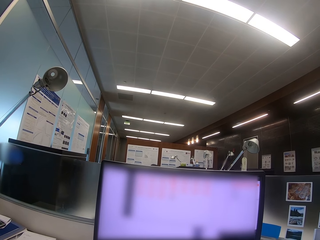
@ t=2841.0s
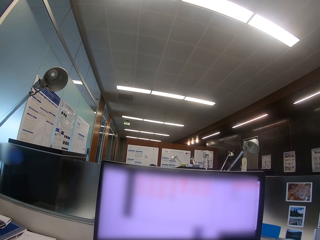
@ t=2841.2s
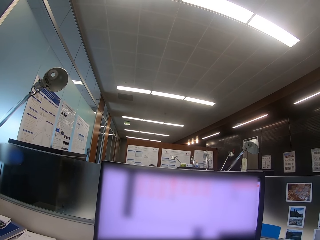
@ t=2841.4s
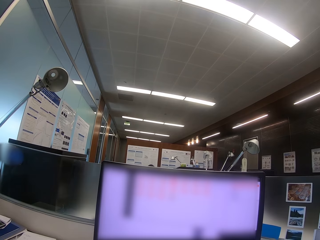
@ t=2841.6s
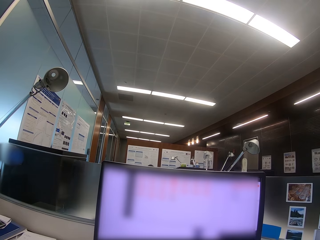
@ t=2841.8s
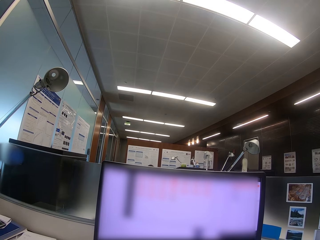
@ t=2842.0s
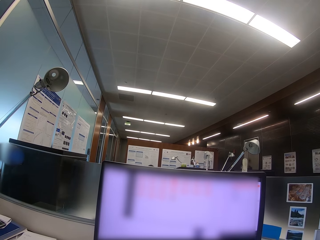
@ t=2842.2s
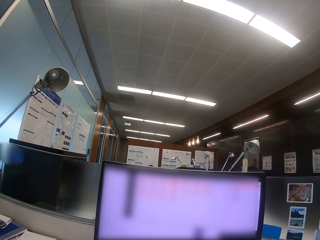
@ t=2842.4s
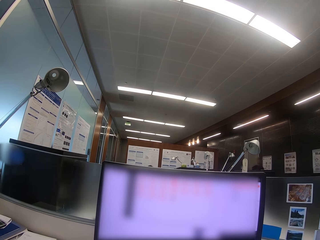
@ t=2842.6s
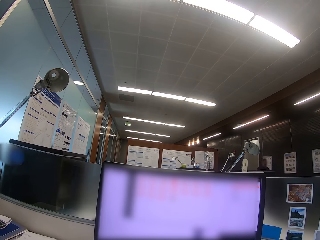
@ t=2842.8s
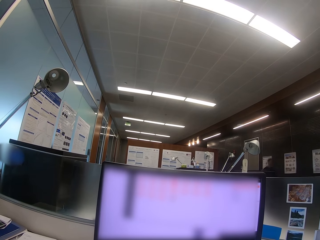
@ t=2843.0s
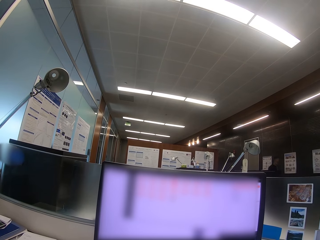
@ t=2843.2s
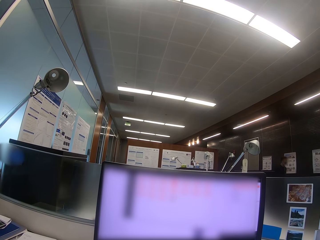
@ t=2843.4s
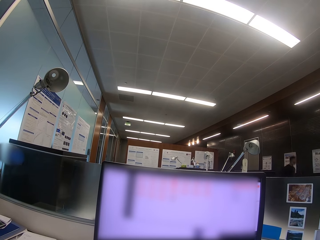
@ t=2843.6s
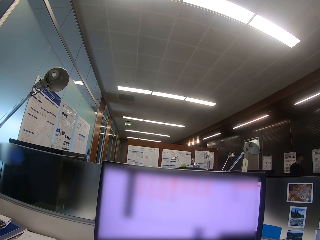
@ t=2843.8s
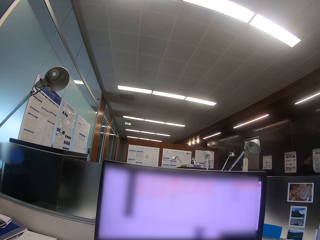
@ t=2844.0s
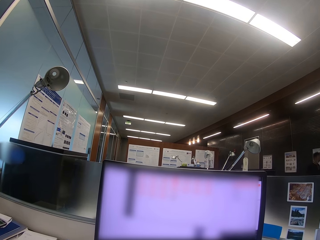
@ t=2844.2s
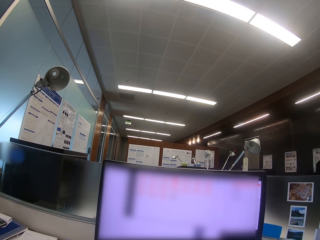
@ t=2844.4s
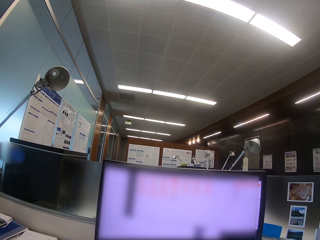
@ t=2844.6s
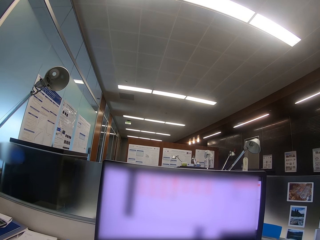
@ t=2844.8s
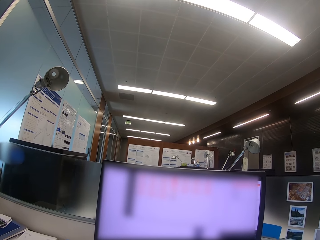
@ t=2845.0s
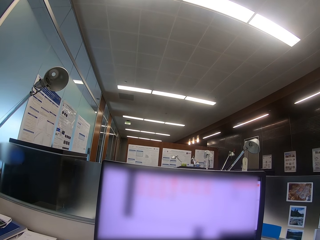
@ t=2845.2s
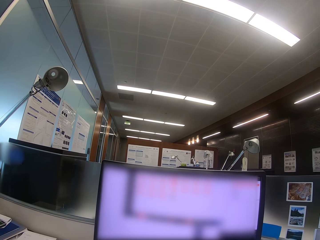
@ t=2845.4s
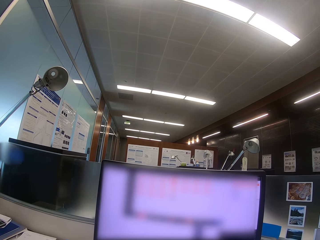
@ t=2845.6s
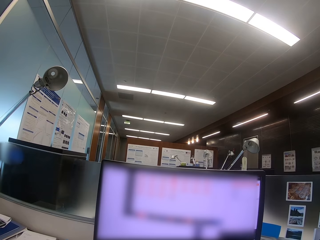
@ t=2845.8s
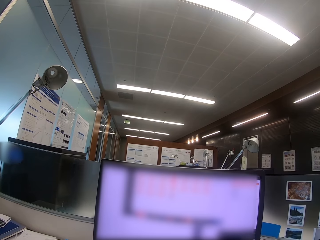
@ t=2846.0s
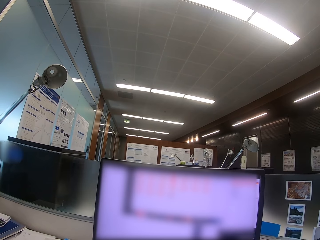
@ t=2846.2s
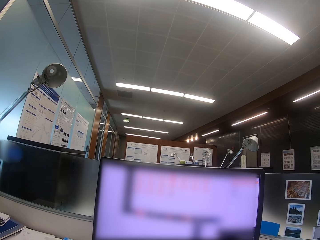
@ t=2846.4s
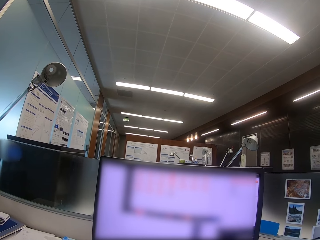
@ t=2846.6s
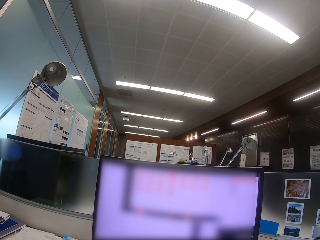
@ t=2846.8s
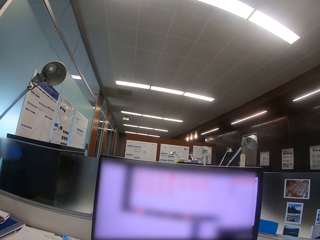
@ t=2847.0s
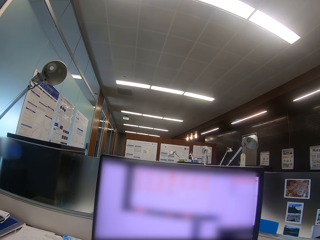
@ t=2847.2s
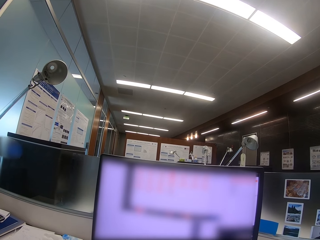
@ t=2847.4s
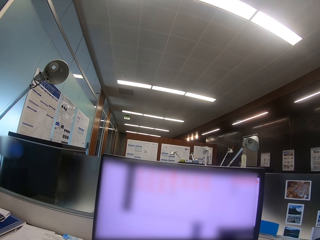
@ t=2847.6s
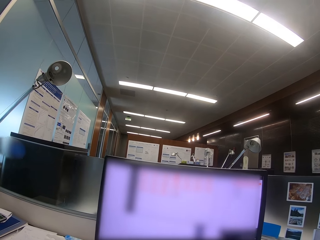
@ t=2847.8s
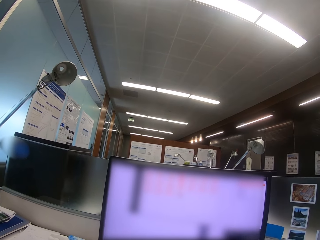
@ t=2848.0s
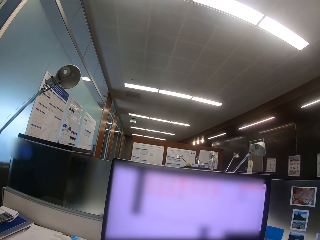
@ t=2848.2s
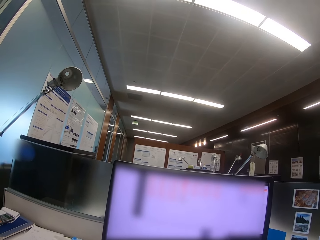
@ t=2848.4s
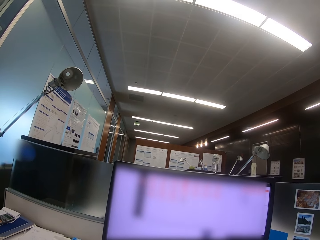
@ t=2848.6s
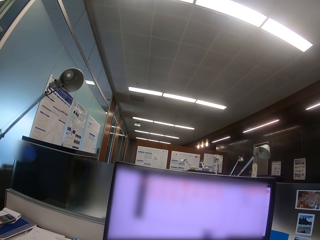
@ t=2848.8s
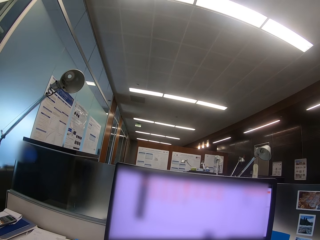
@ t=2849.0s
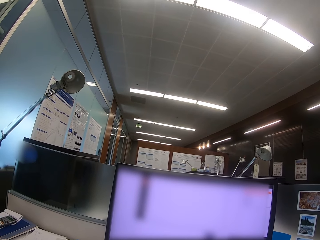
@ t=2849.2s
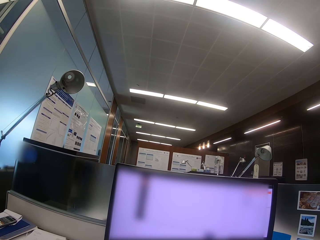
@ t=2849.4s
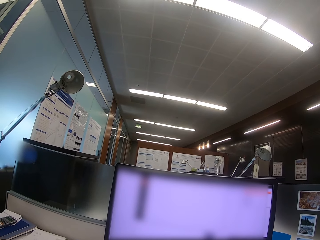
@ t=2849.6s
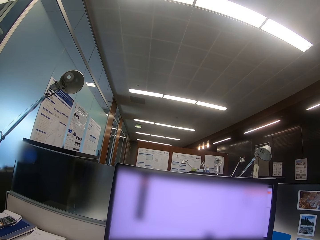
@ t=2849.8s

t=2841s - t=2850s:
A man walks around the office. The camera wearer uses a computer.

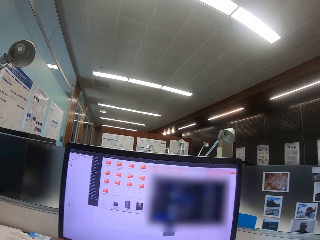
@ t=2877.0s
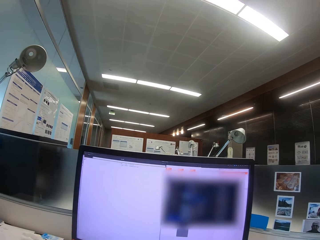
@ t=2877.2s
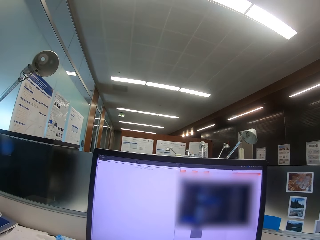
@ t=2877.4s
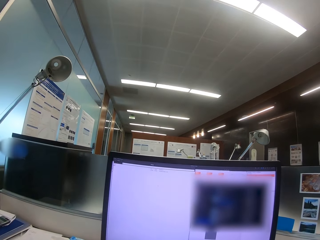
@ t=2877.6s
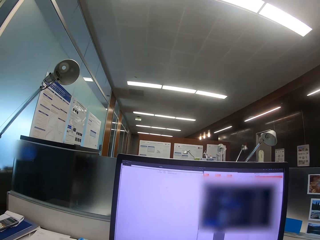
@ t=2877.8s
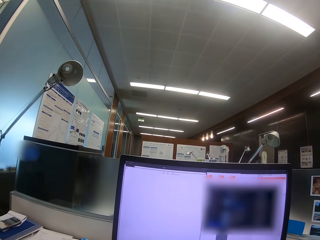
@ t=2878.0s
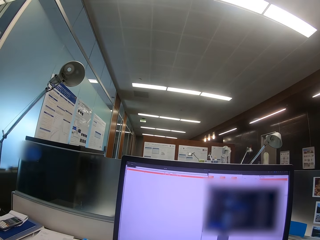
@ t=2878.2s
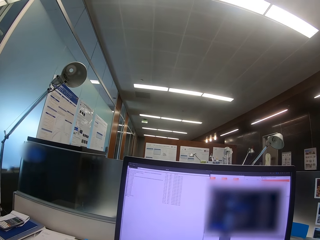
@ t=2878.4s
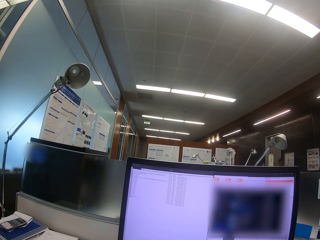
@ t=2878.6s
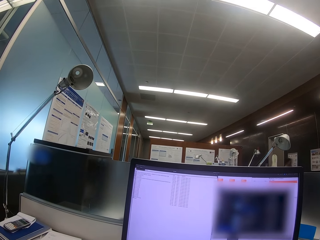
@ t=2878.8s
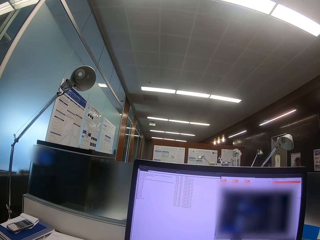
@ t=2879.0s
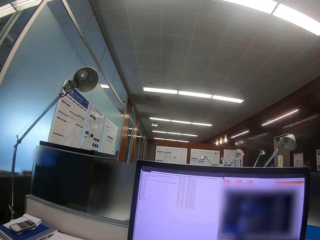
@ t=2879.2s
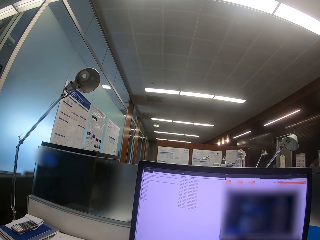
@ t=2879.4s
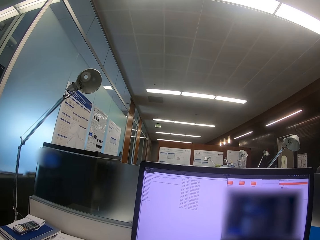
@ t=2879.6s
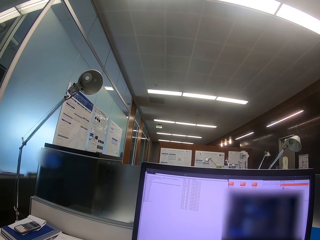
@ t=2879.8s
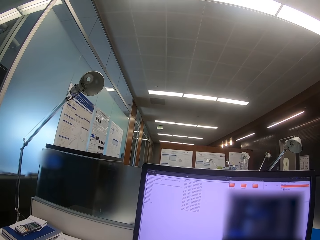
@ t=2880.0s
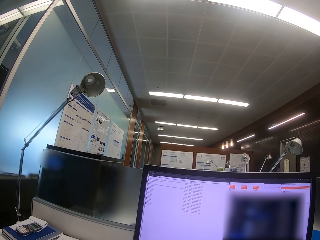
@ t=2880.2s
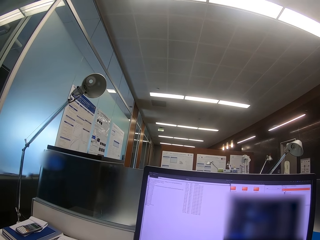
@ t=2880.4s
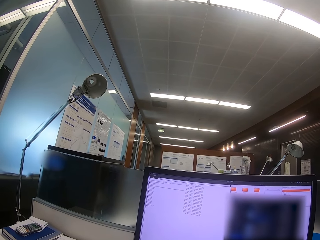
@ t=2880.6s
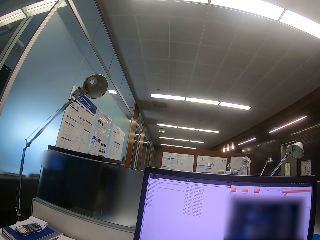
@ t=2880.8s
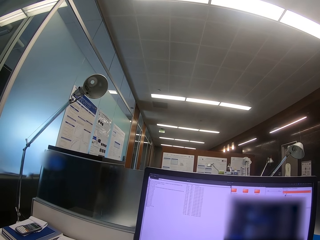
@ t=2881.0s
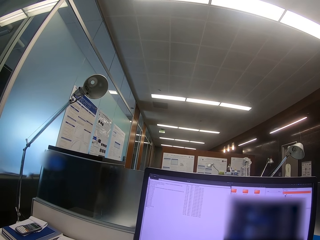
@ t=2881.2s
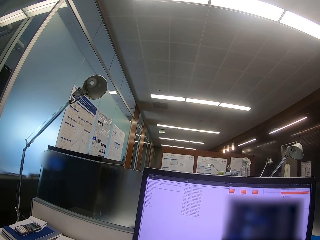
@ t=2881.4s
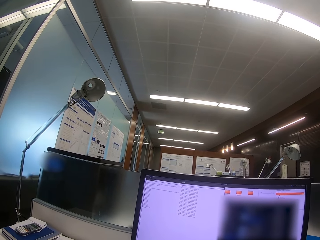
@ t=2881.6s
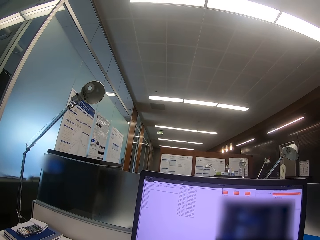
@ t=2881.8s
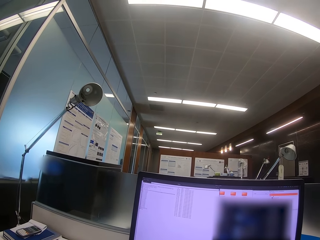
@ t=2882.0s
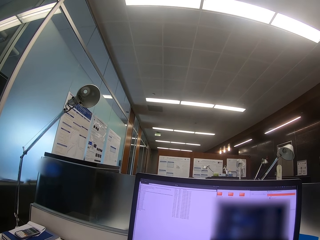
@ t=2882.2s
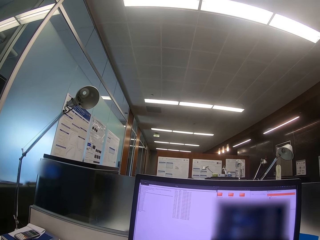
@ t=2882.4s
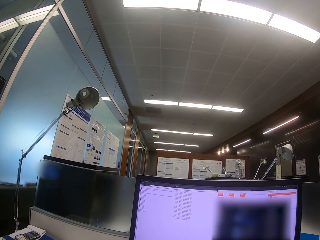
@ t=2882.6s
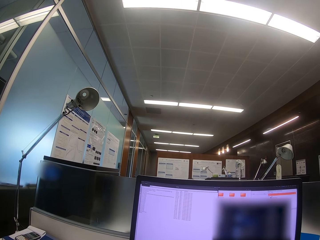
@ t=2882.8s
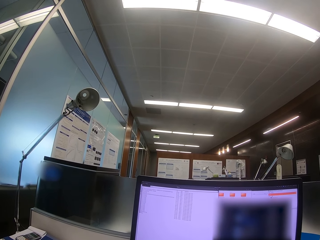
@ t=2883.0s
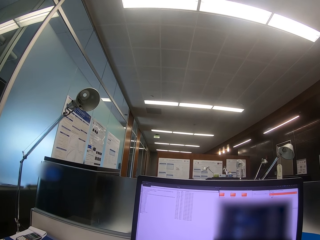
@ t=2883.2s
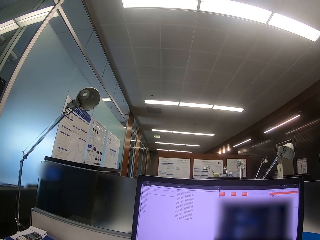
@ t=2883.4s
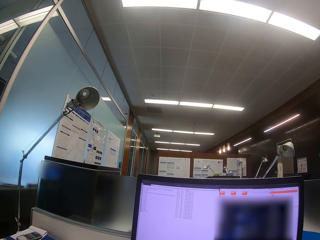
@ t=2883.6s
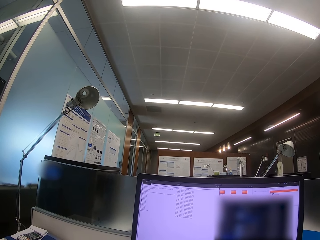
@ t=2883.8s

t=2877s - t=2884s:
A man walks around the office. The camera wearer uses a computer.

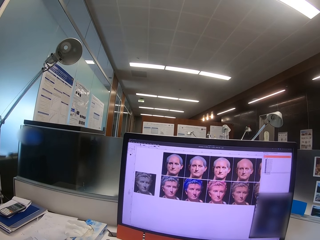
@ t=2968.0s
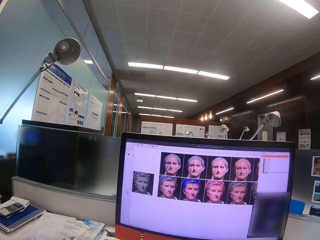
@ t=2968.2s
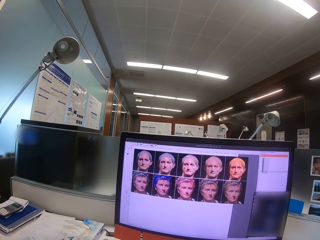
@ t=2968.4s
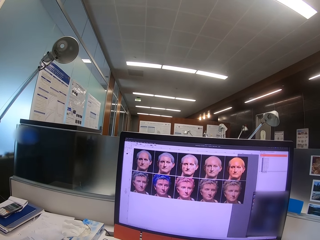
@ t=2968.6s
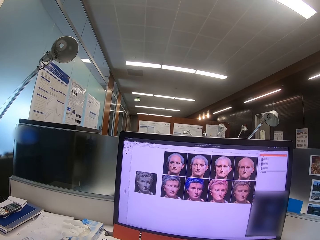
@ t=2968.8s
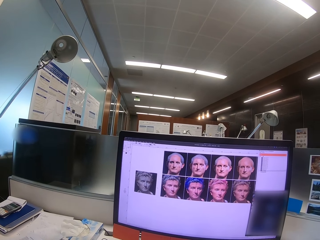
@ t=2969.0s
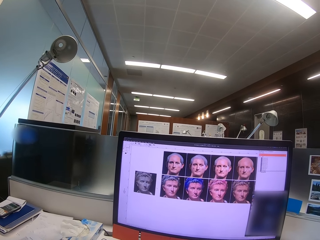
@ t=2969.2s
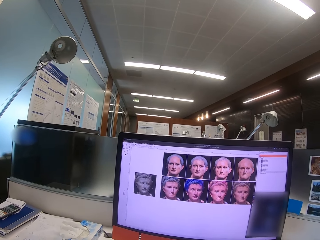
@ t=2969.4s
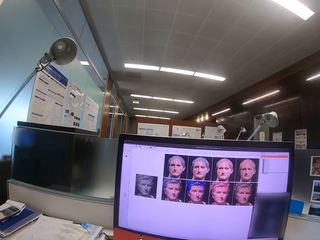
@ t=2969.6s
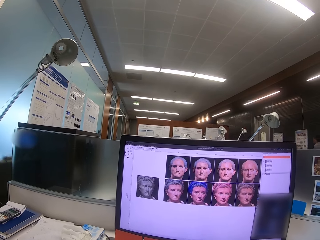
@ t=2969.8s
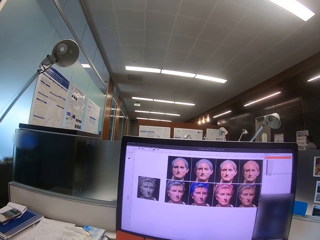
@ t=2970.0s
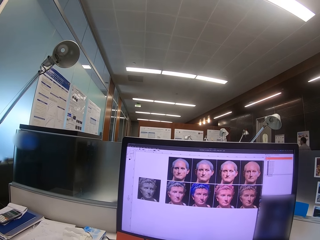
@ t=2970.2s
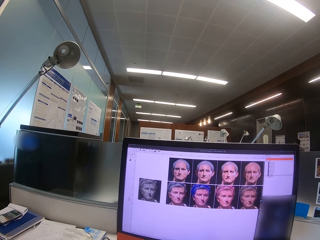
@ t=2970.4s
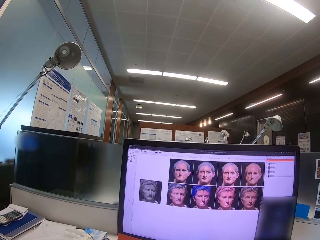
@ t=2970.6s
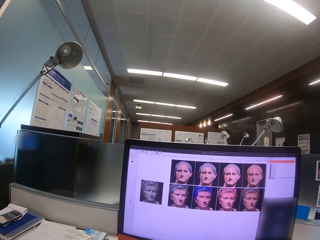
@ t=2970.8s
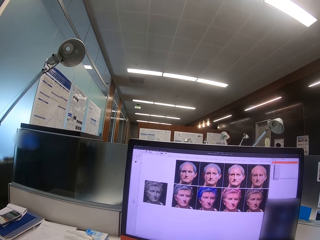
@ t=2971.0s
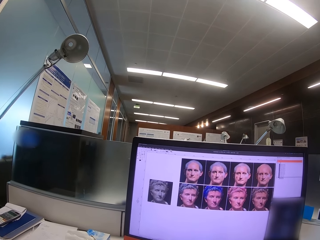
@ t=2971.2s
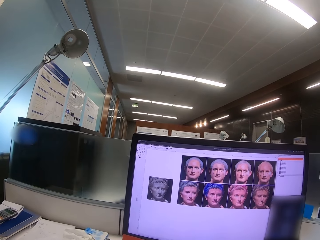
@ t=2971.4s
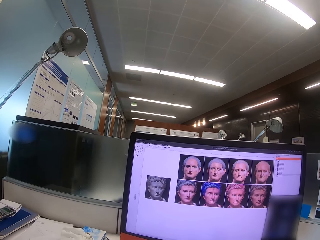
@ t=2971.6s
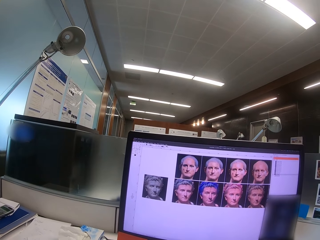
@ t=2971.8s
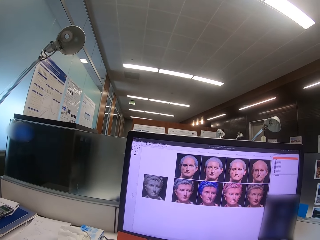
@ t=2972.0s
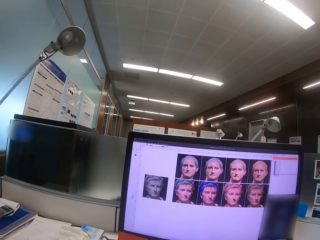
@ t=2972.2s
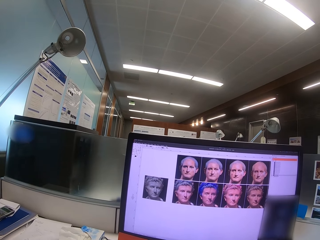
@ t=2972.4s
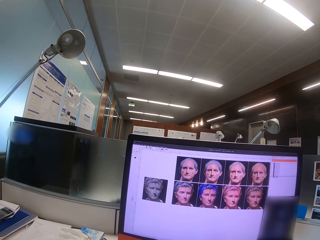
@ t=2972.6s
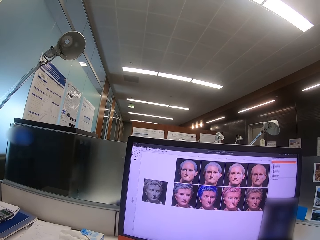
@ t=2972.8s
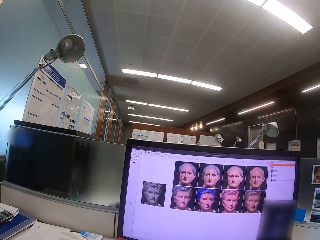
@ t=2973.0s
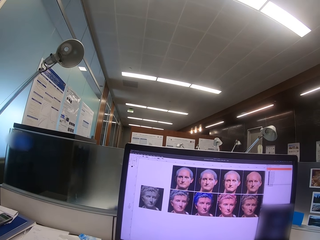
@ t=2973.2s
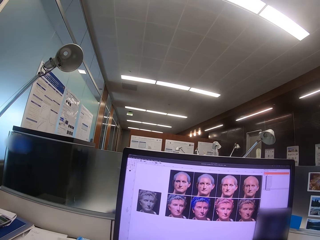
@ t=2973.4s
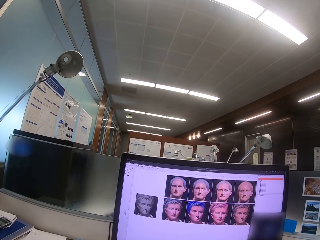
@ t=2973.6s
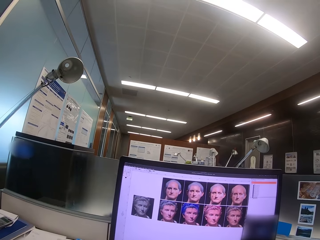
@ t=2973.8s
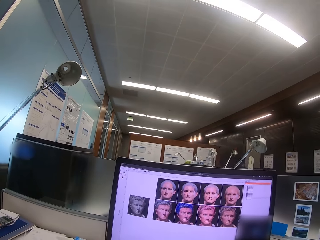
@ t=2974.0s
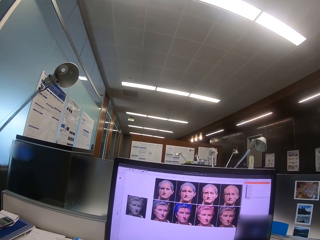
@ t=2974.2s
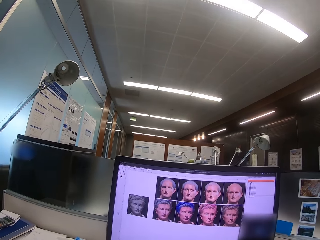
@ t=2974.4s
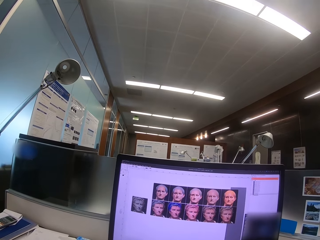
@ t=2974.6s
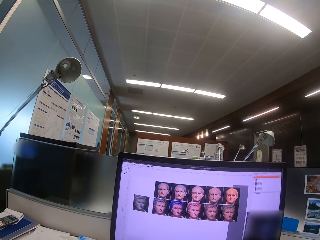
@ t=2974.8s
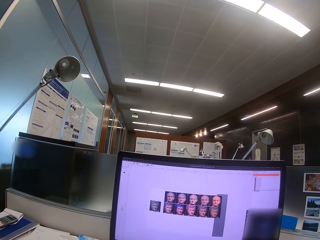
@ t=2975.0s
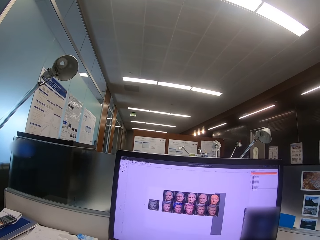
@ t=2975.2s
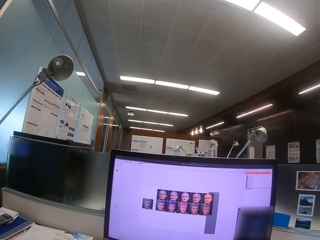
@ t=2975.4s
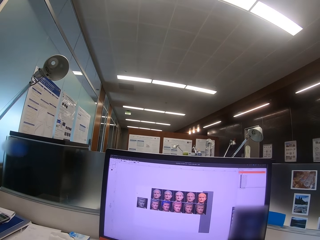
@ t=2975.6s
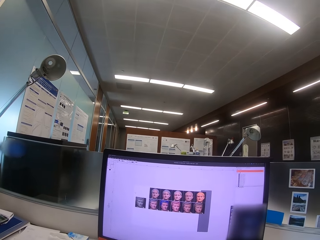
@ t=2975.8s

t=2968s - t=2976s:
A man walks around the office. The camera wearer uses a computer.
